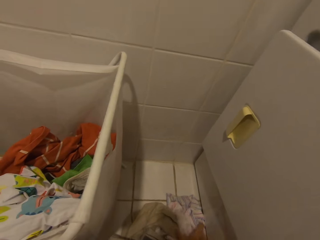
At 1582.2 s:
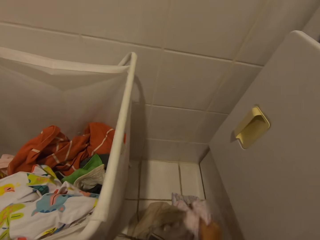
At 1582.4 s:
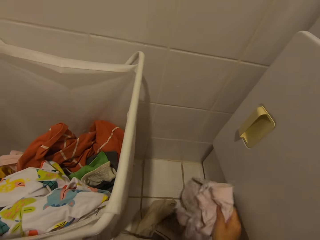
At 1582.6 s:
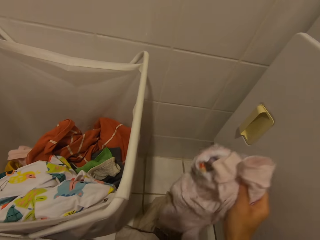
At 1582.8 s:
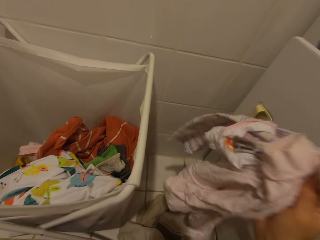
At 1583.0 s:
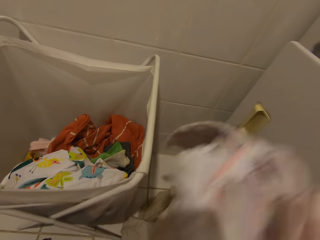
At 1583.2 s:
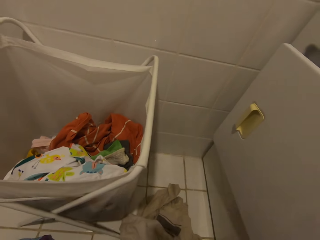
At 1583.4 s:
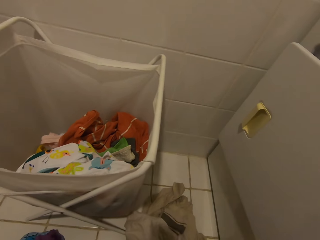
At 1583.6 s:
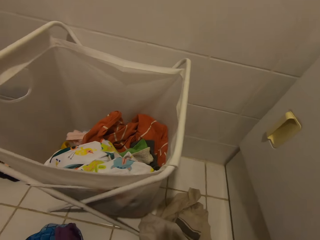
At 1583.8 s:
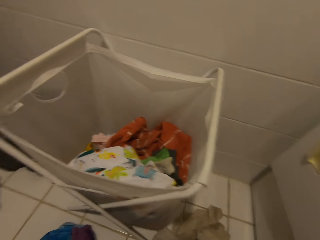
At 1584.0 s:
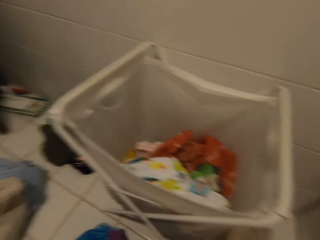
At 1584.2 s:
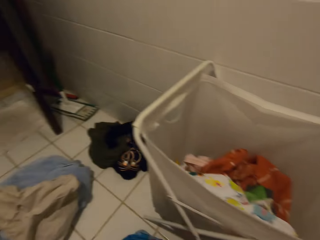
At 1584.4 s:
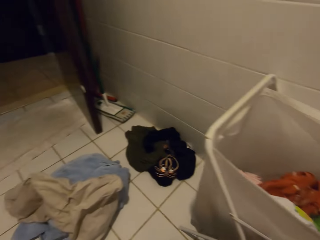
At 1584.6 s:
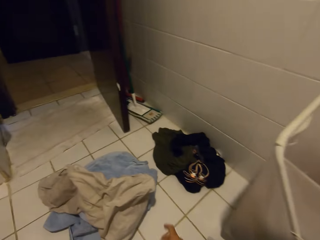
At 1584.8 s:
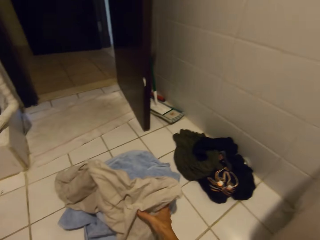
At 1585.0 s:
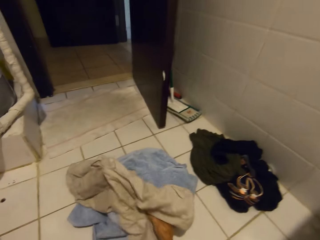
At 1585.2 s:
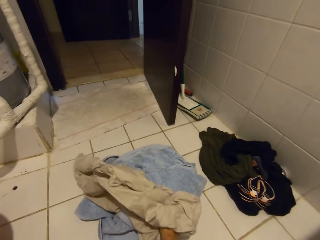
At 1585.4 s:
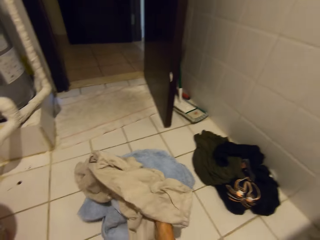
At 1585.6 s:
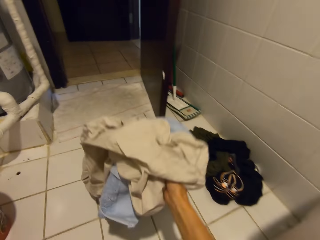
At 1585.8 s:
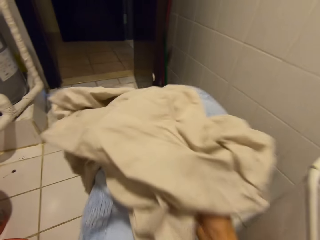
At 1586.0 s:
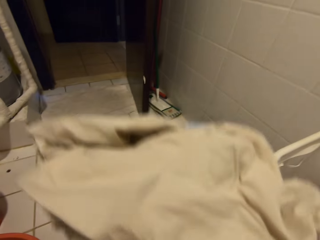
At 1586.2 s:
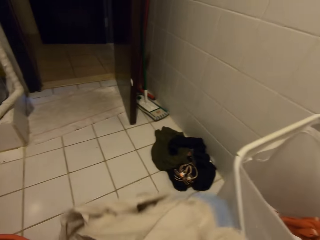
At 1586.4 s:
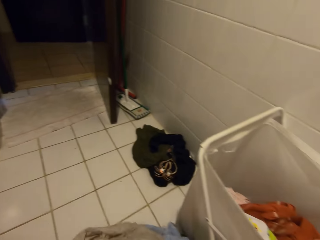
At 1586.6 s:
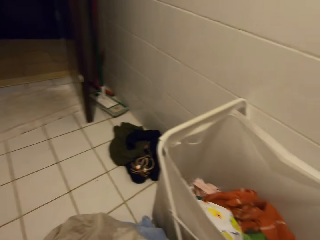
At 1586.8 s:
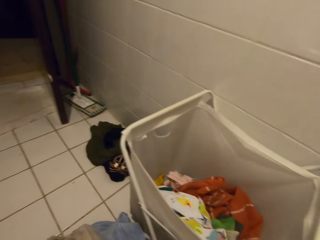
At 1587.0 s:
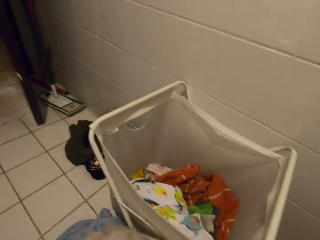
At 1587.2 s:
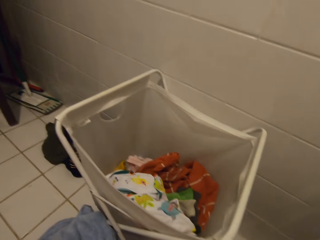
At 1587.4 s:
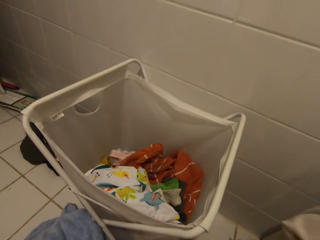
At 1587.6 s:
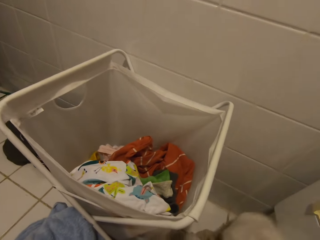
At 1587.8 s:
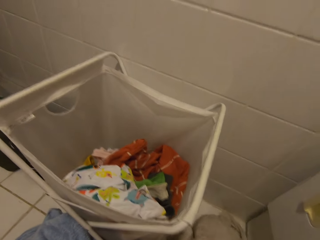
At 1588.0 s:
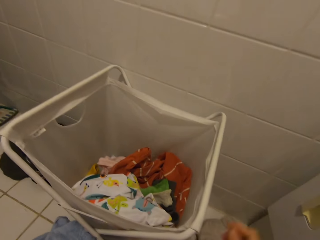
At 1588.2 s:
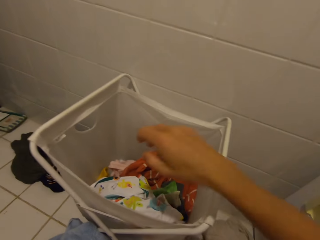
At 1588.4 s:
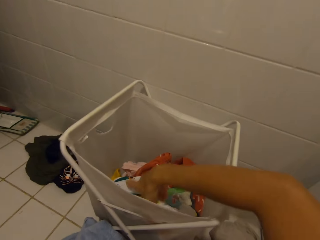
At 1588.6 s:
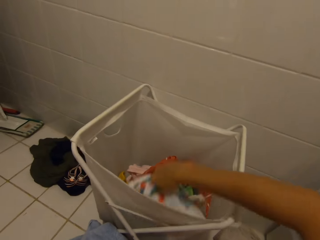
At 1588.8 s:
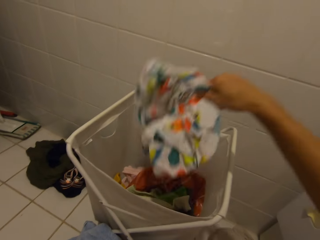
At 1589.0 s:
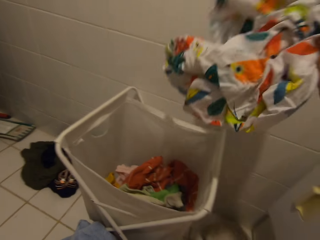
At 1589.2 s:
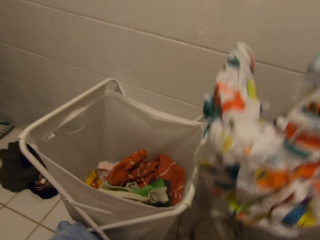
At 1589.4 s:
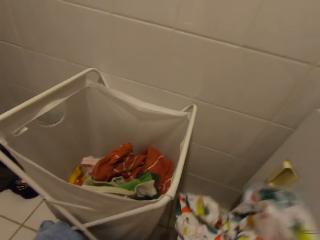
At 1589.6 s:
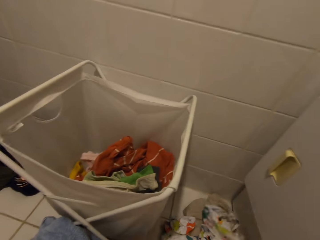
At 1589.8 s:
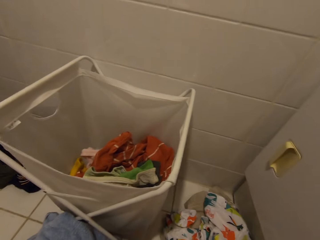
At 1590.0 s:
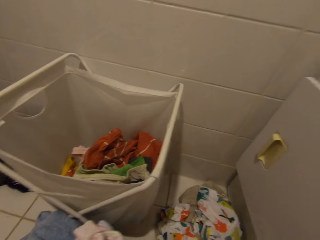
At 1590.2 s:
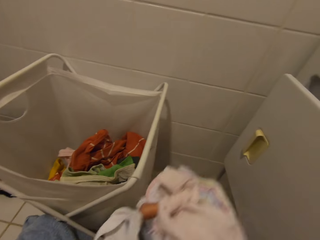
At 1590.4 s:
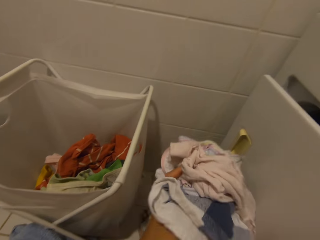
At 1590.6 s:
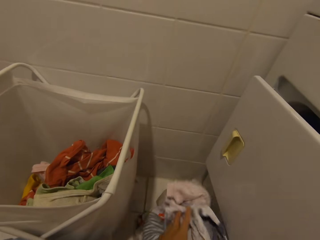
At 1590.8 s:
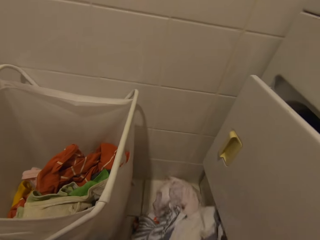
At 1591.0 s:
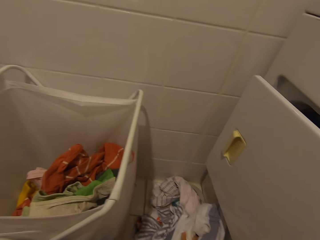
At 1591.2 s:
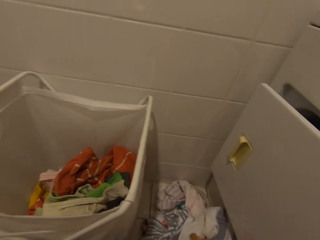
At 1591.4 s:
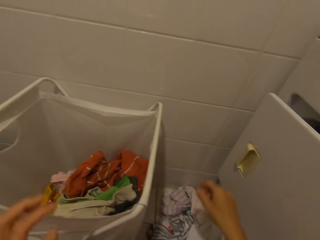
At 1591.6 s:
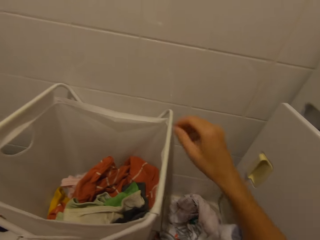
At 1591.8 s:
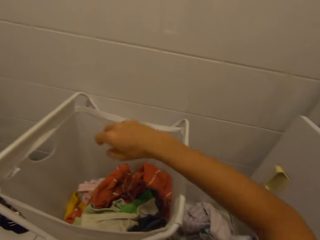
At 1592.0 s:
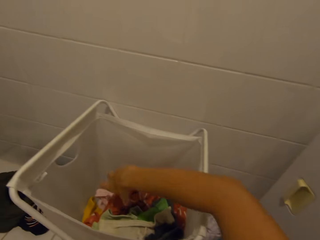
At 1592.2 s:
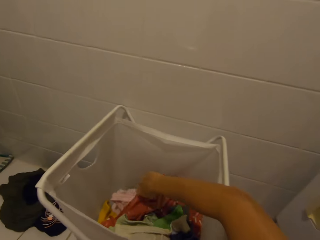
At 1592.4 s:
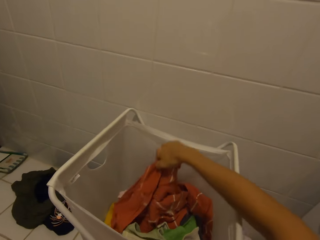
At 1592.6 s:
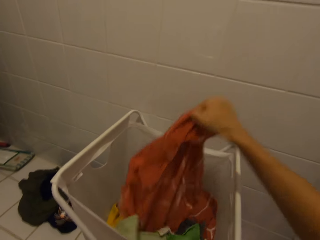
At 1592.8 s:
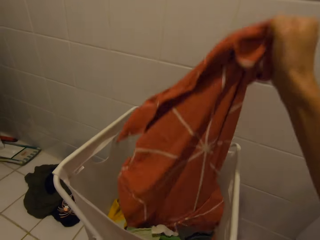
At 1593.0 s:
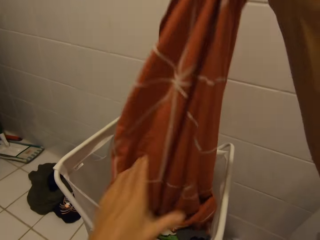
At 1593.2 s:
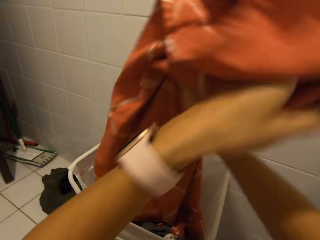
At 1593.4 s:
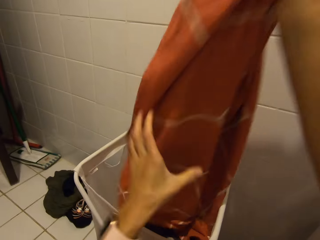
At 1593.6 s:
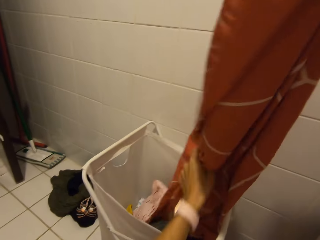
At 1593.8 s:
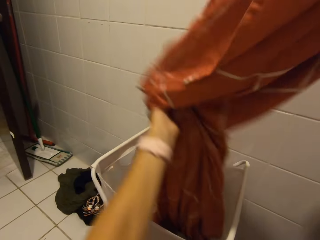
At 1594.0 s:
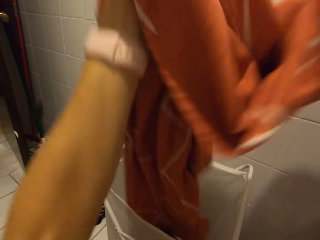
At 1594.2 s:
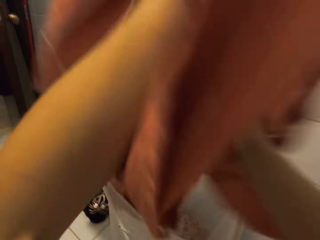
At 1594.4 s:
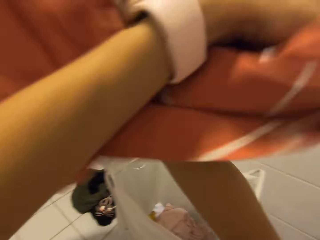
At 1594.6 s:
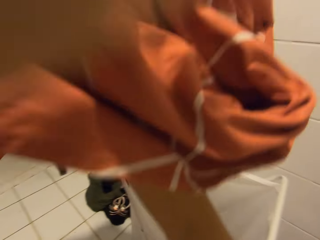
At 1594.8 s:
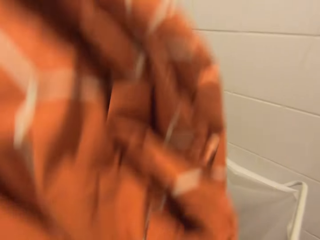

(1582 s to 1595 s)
The camera wearer picks a cloth in the cloth basket. They put the cloth on the floor. They pick a sheet in the cloth basket.

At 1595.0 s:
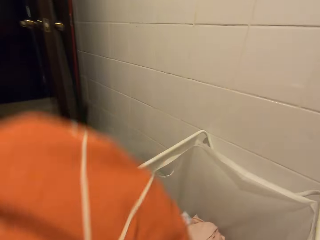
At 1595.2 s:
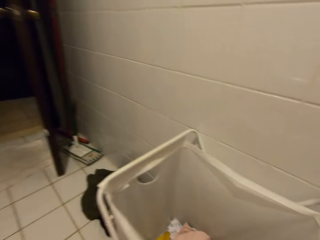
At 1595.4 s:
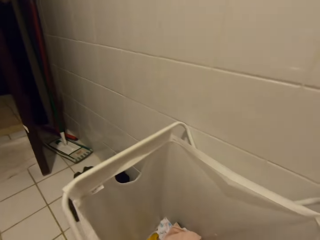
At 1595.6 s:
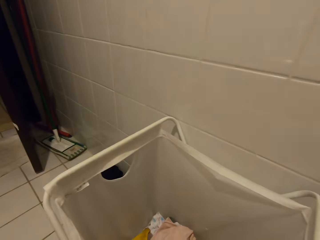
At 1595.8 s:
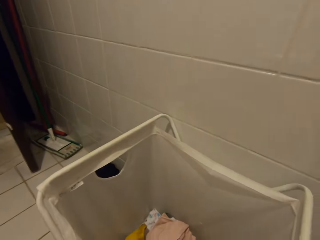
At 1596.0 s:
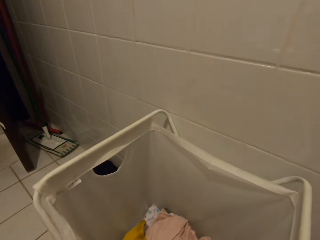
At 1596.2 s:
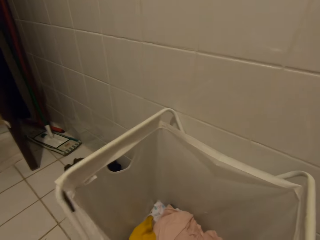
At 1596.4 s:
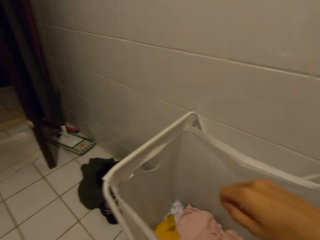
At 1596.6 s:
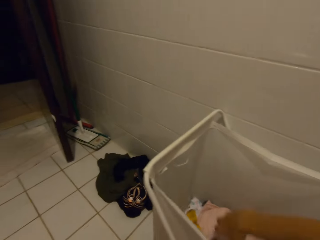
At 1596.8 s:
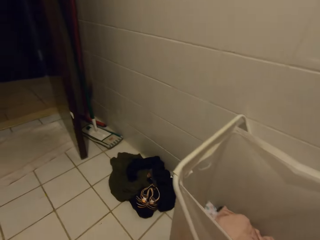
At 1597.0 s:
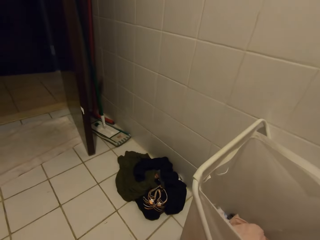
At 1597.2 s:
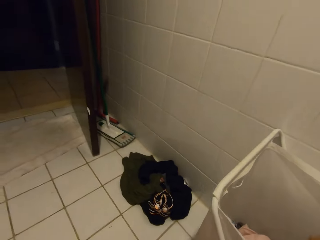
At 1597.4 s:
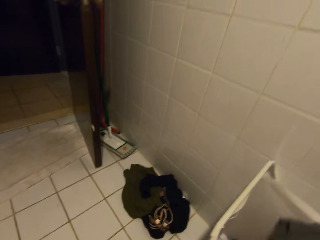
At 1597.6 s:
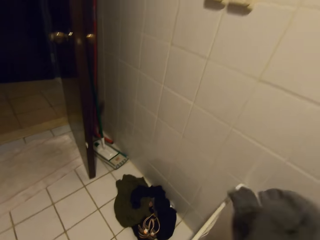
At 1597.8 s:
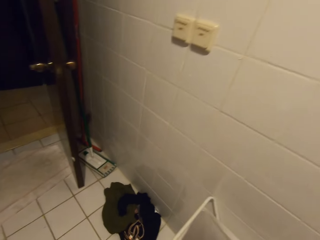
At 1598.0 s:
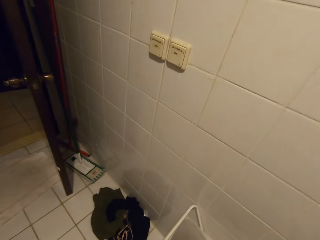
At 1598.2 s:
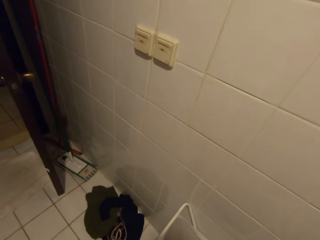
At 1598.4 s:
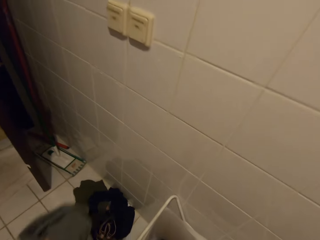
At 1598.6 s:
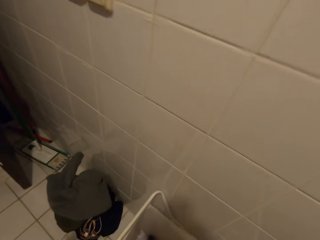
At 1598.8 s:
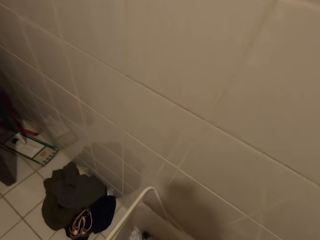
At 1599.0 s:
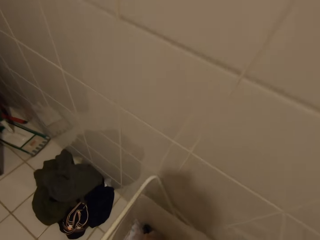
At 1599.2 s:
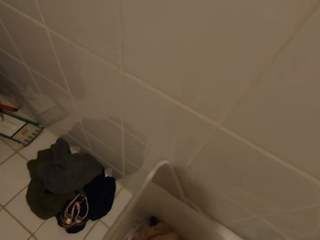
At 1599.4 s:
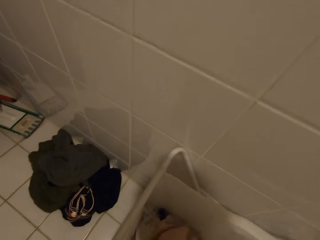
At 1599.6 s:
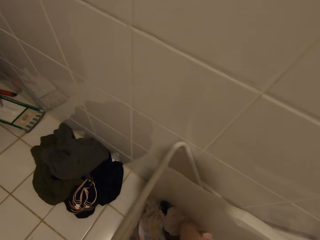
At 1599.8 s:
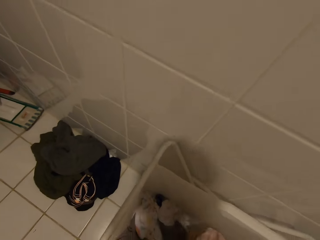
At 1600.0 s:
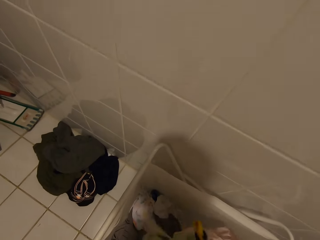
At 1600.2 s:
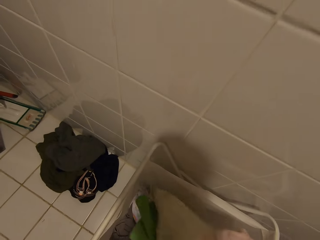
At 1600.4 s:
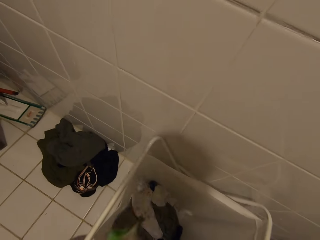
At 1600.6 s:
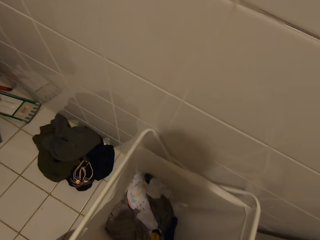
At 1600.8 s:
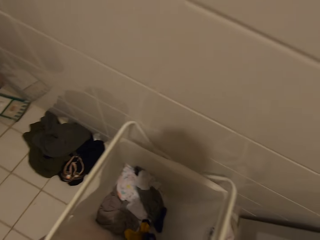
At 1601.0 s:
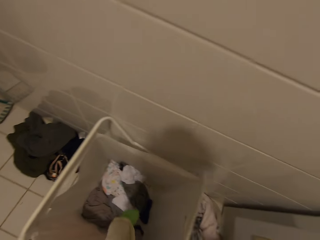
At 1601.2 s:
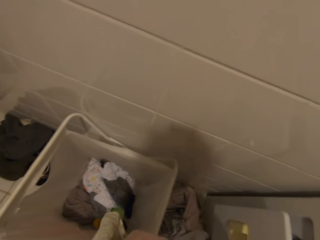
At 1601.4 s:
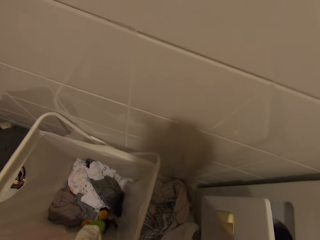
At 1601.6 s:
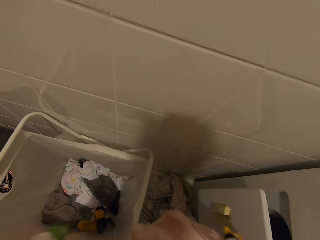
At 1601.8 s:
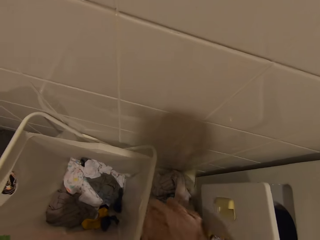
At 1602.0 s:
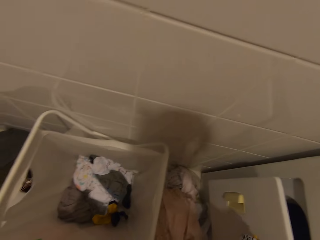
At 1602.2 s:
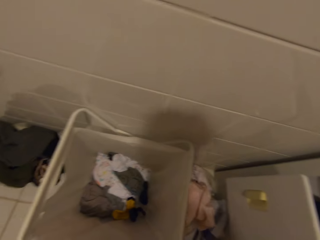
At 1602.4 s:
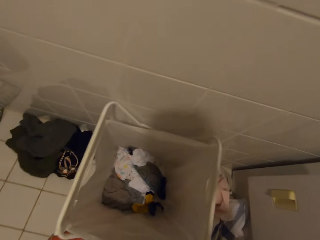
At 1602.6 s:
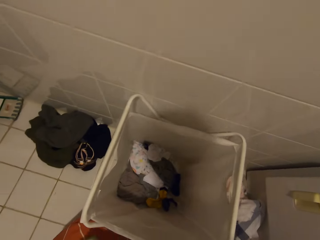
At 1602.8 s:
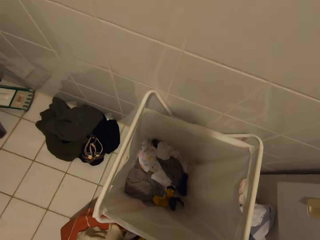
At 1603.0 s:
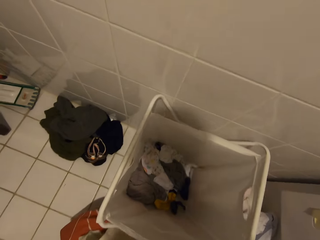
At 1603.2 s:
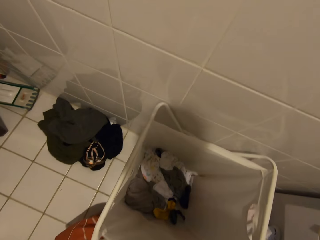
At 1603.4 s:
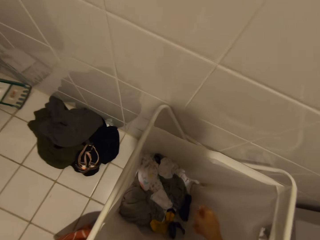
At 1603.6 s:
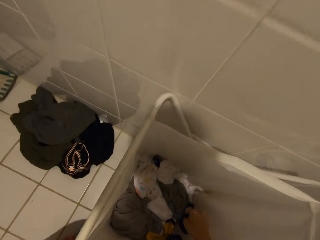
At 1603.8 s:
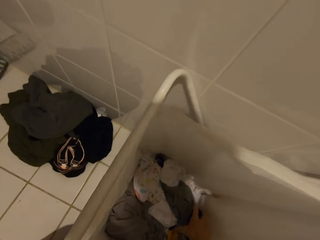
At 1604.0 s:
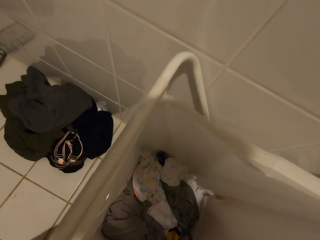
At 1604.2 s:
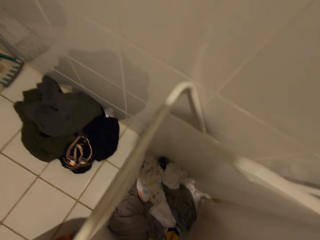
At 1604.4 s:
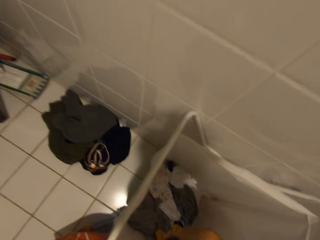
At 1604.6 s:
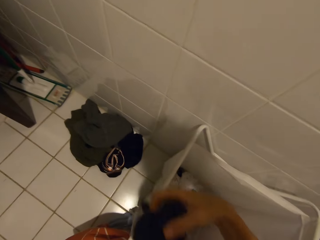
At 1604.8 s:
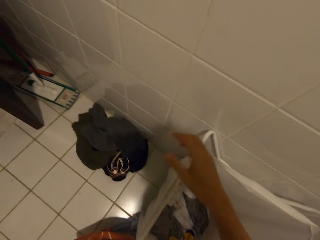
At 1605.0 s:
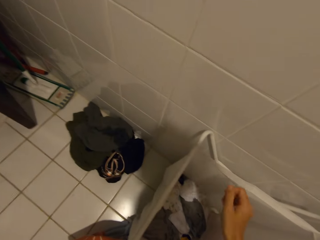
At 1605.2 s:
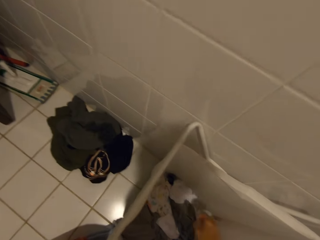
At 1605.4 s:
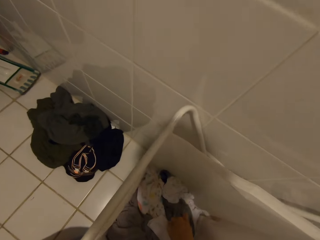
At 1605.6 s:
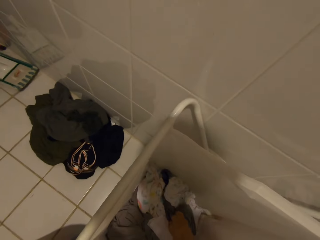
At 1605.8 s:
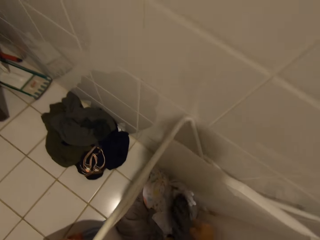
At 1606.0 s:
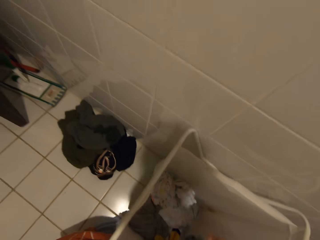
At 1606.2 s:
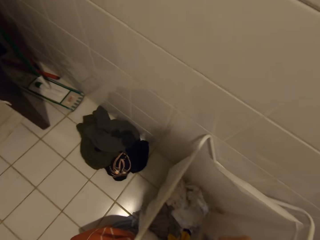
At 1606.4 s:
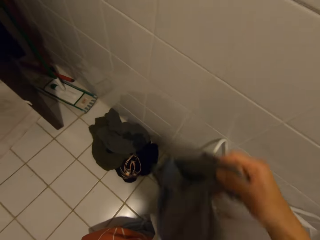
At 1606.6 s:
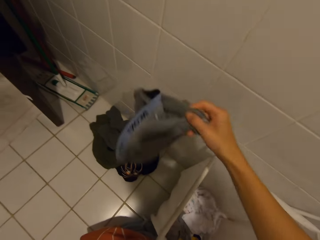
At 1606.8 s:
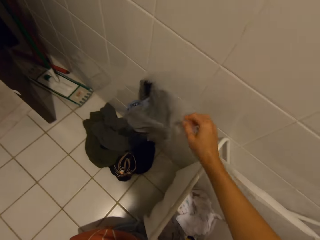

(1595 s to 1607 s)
The camera wearer puts the sheet on the floor. They pick a cloth in the cloth basket. They throw the cloth on the floor. They pick a cloth in the cloth basket. They put the cloth on the floor. They pick a cloth in the cloth basket. They throw the cloth on the floor. They pick a cloth in the cloth basket.
